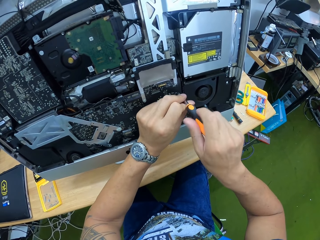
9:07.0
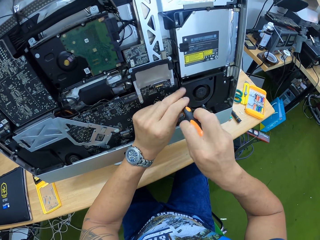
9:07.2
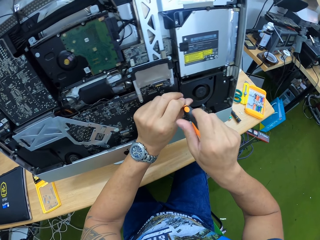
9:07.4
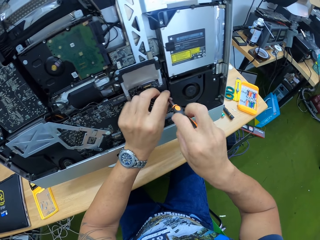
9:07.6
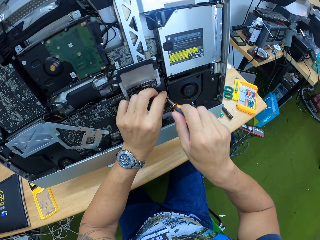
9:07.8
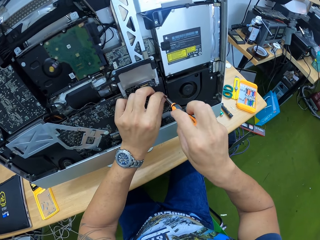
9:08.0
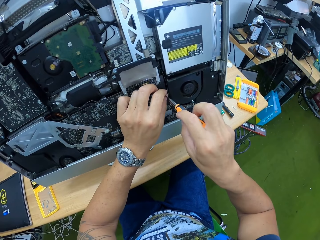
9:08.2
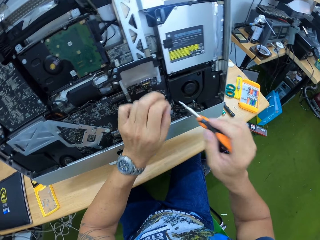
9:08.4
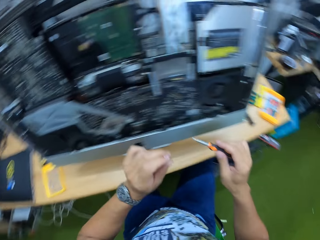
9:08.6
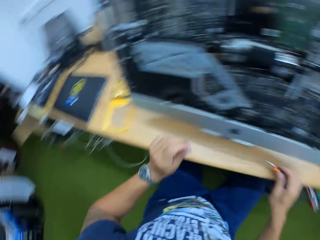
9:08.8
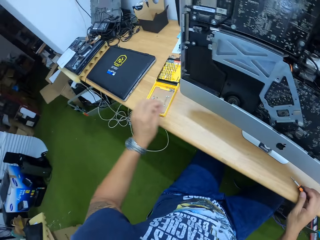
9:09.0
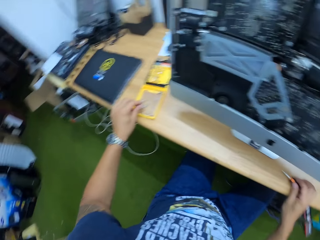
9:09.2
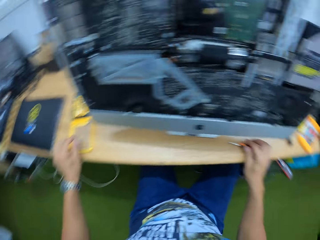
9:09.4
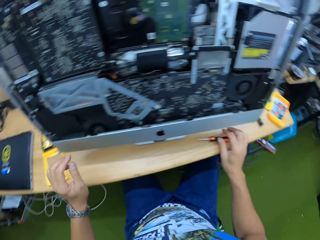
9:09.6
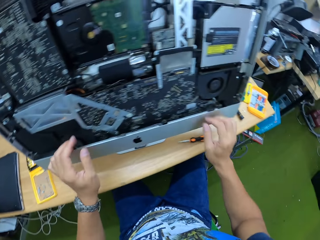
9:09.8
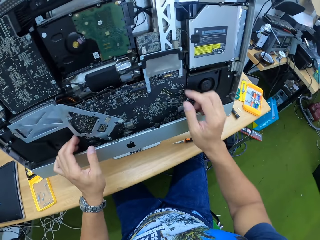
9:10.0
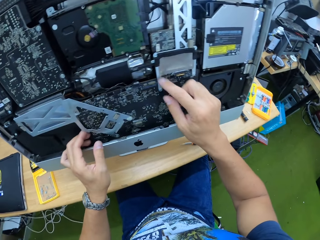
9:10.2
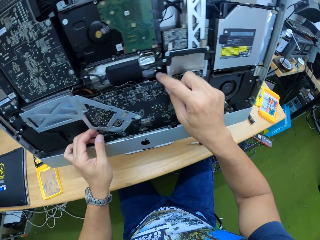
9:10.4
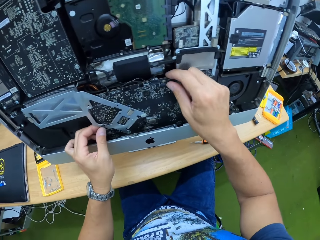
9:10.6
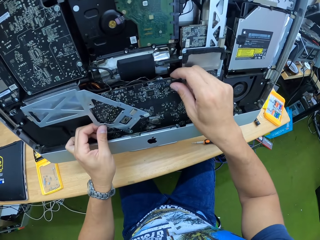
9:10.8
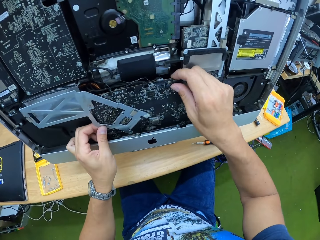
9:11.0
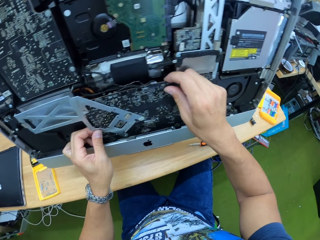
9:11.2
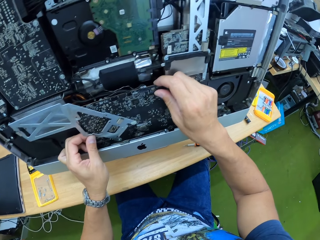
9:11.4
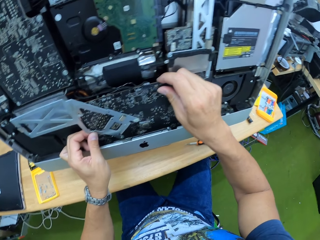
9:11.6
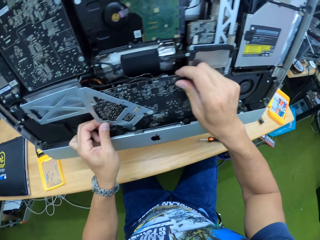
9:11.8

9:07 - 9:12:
The camera wearer picks the bolt with the left hand fingers. He drops the screwdriver in his right hand on the table. He drops the screw on the screwdriver set on the table with the left hand. He adjusts the part of the board with both hands.

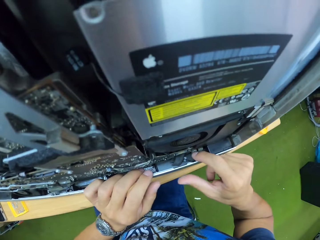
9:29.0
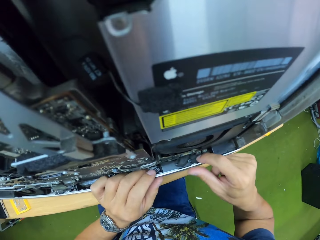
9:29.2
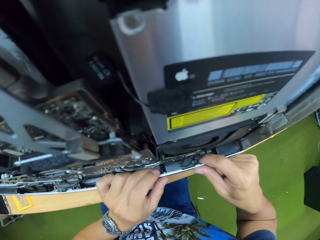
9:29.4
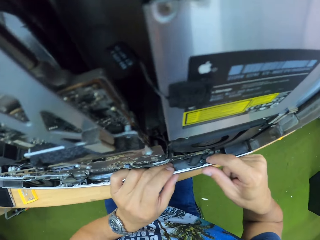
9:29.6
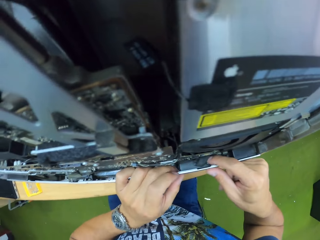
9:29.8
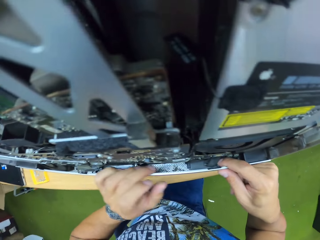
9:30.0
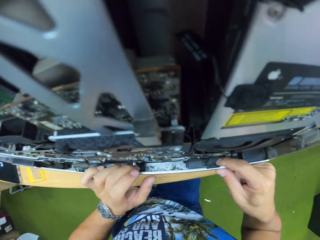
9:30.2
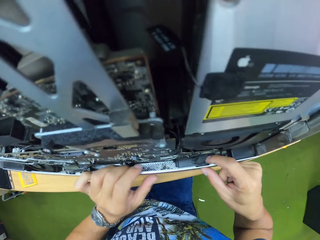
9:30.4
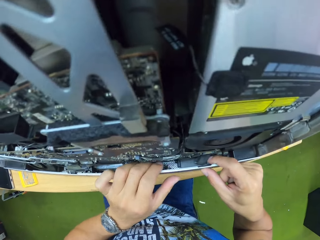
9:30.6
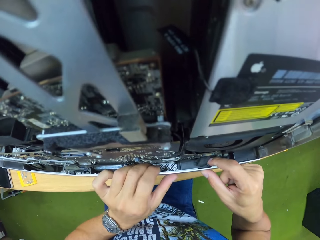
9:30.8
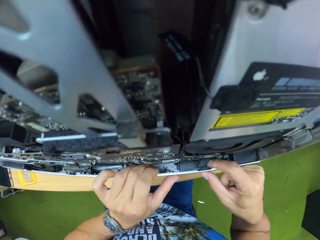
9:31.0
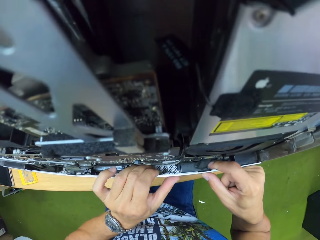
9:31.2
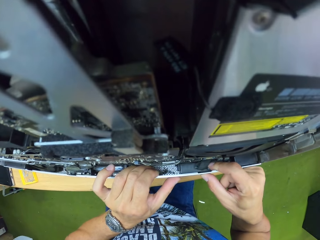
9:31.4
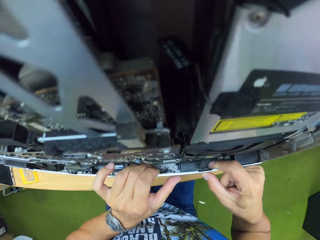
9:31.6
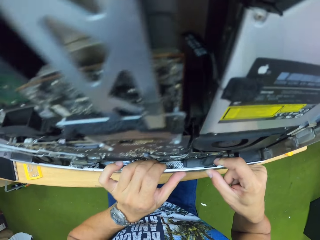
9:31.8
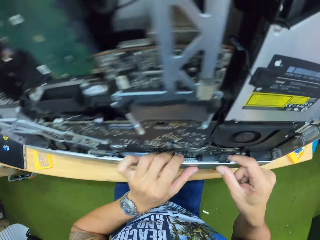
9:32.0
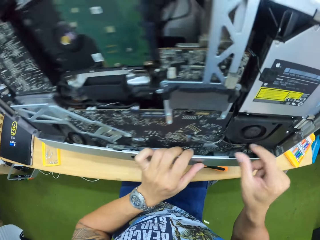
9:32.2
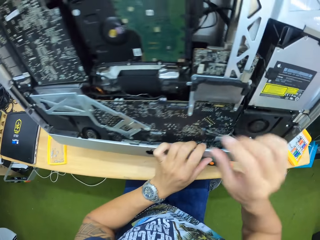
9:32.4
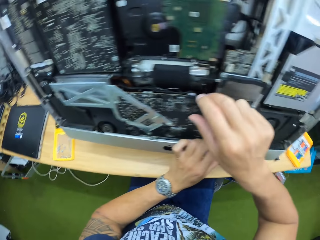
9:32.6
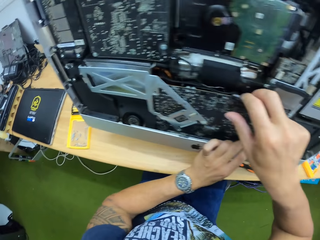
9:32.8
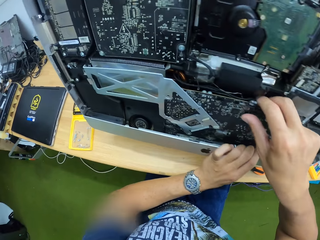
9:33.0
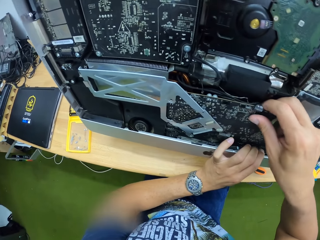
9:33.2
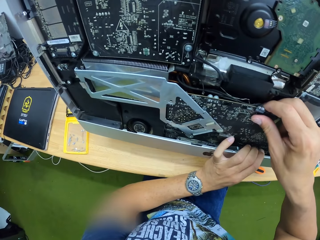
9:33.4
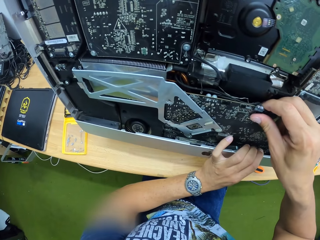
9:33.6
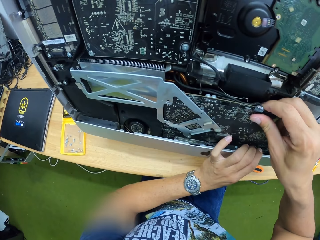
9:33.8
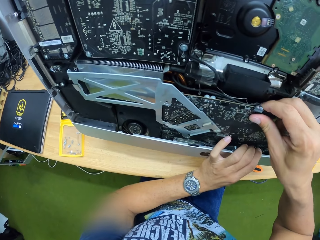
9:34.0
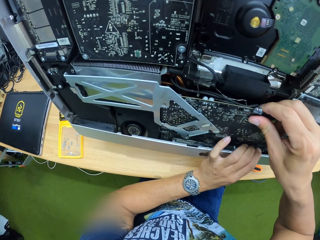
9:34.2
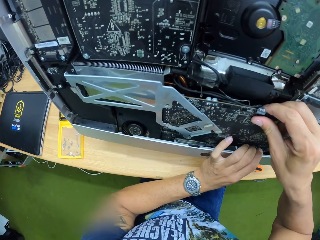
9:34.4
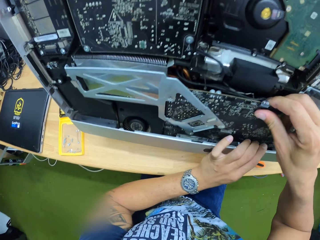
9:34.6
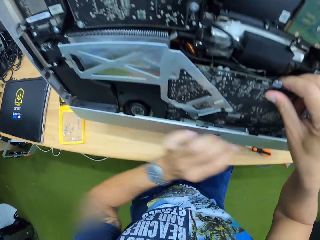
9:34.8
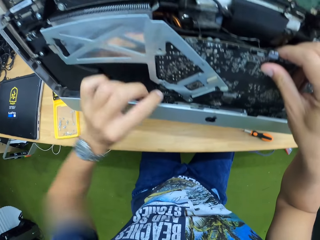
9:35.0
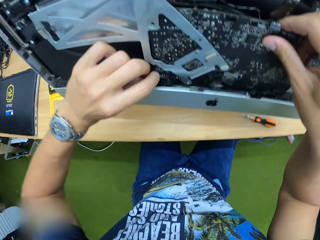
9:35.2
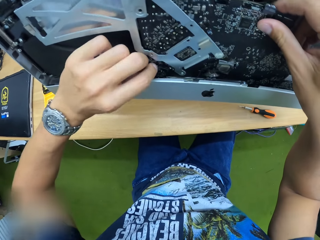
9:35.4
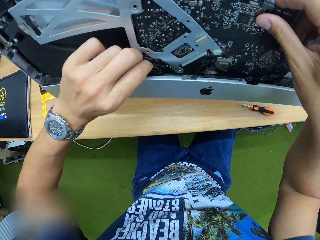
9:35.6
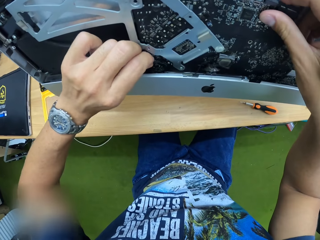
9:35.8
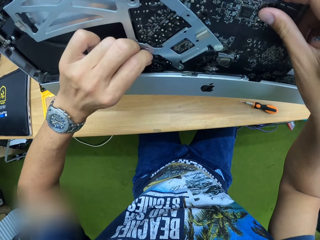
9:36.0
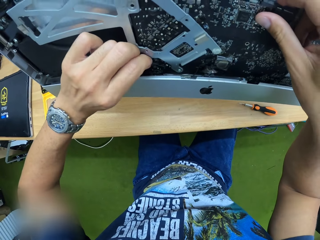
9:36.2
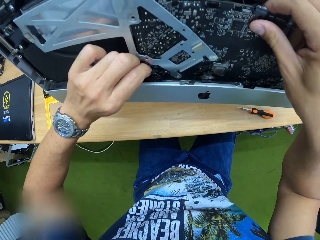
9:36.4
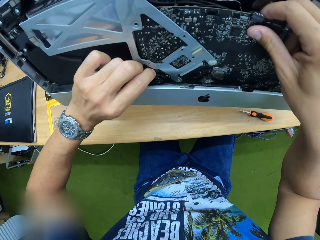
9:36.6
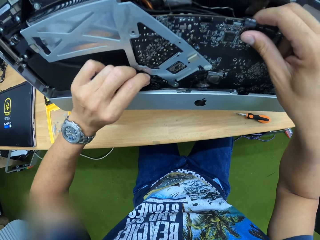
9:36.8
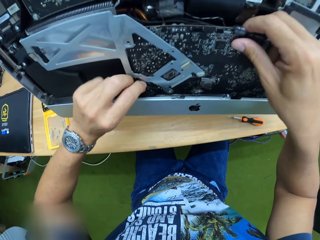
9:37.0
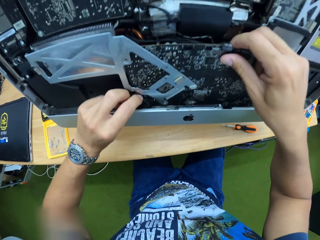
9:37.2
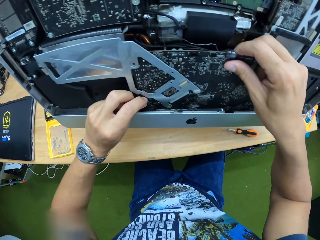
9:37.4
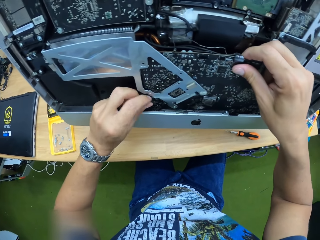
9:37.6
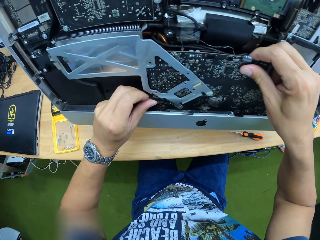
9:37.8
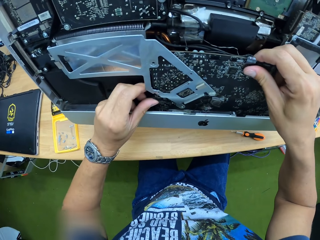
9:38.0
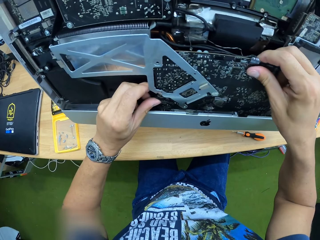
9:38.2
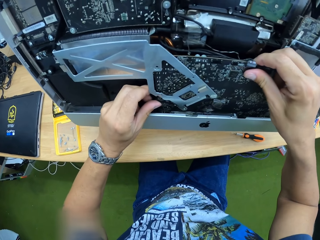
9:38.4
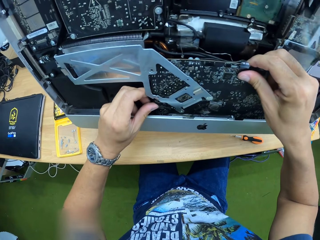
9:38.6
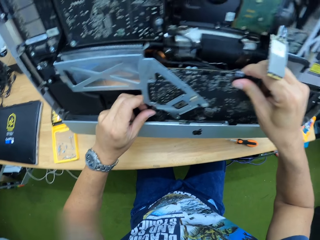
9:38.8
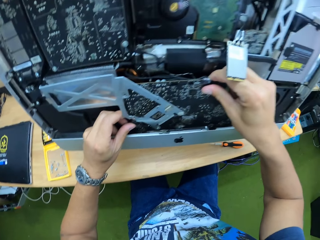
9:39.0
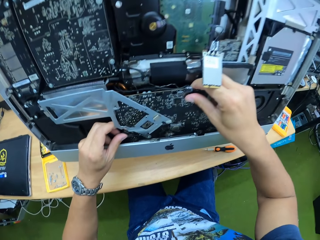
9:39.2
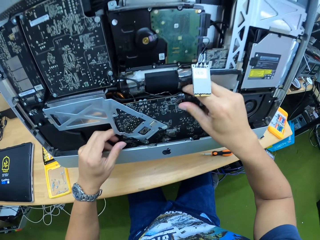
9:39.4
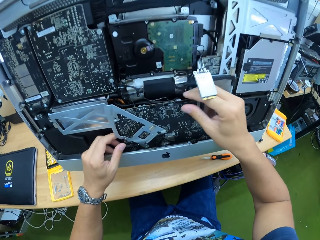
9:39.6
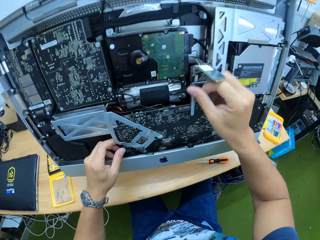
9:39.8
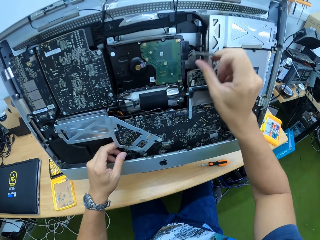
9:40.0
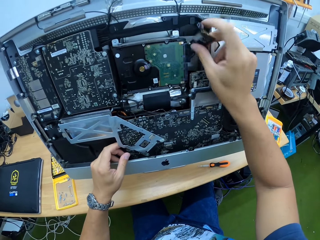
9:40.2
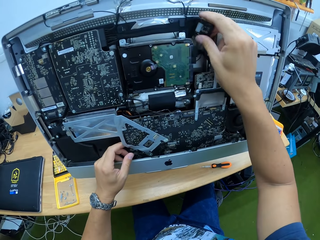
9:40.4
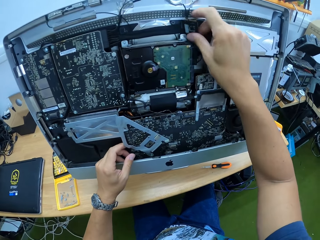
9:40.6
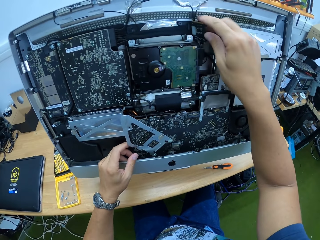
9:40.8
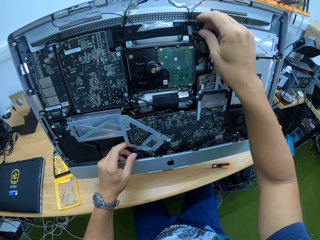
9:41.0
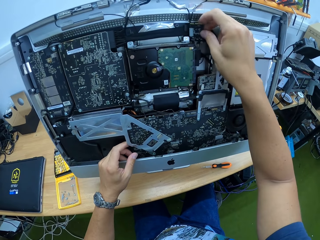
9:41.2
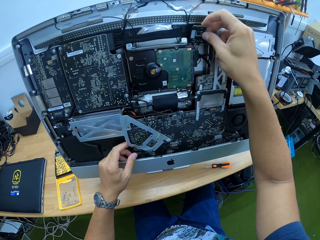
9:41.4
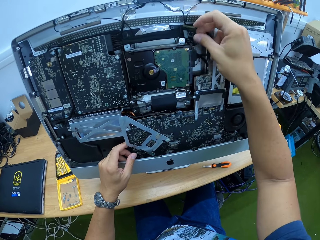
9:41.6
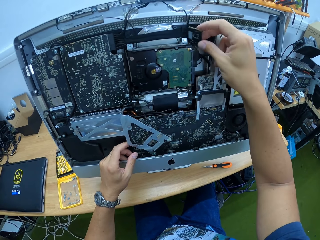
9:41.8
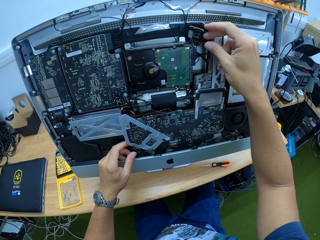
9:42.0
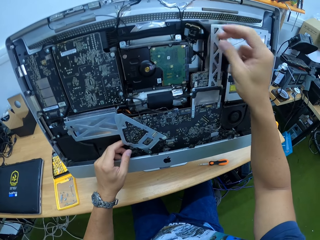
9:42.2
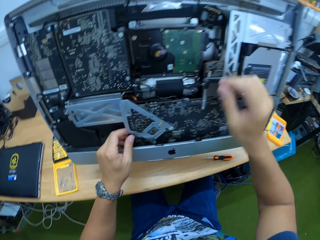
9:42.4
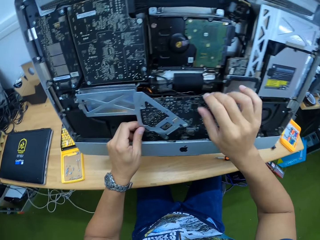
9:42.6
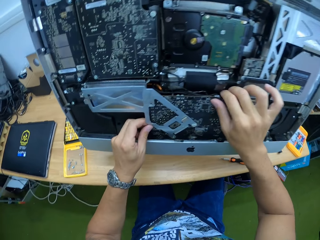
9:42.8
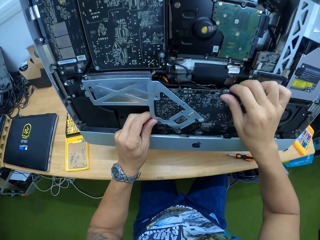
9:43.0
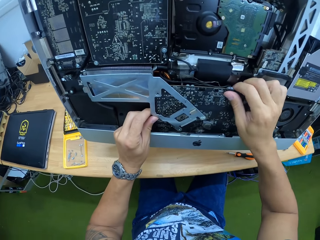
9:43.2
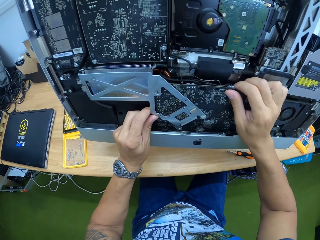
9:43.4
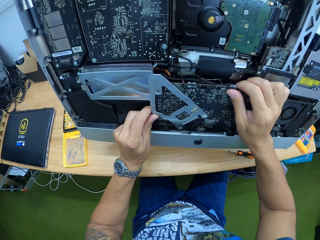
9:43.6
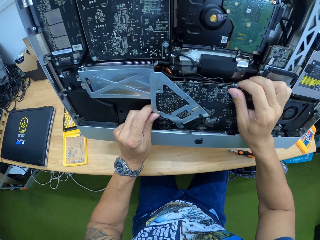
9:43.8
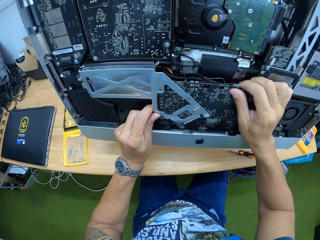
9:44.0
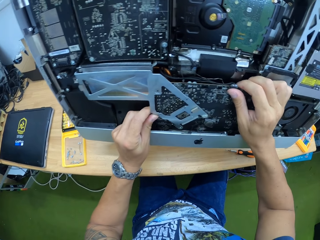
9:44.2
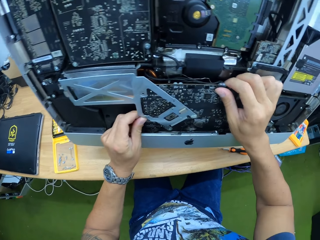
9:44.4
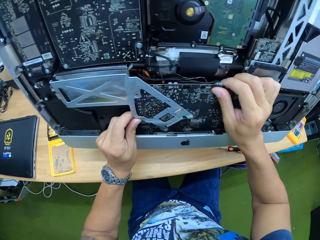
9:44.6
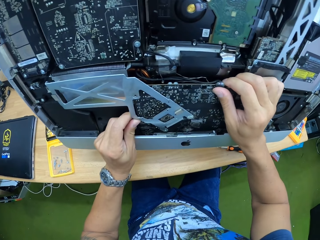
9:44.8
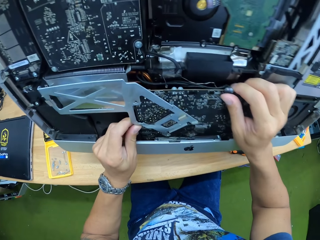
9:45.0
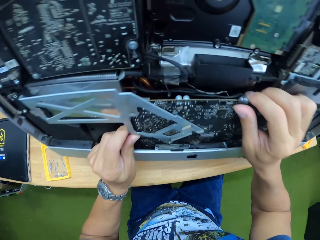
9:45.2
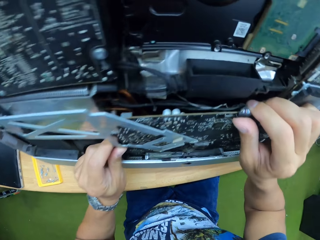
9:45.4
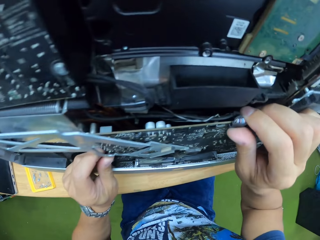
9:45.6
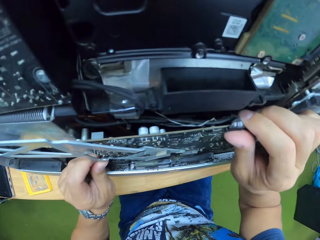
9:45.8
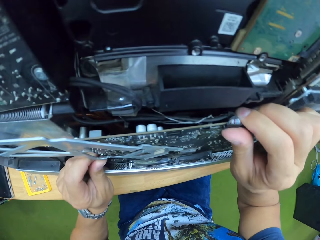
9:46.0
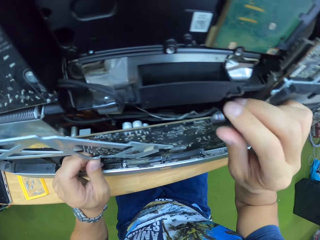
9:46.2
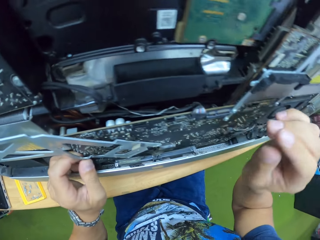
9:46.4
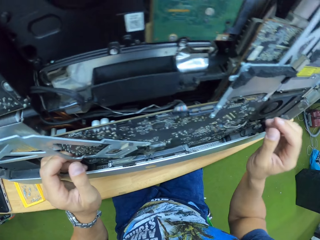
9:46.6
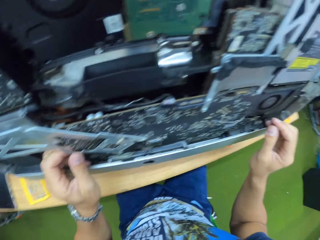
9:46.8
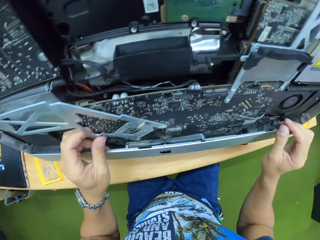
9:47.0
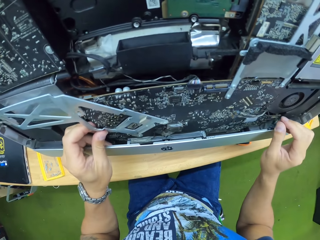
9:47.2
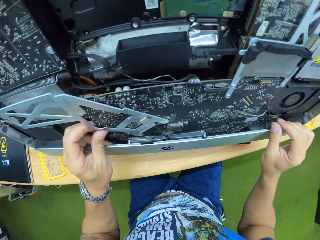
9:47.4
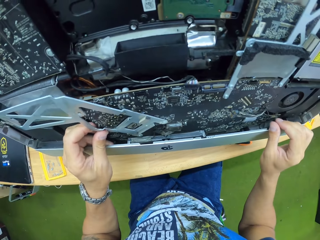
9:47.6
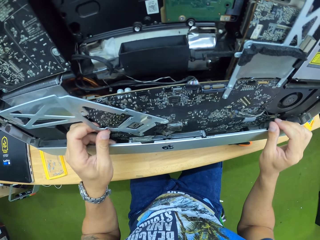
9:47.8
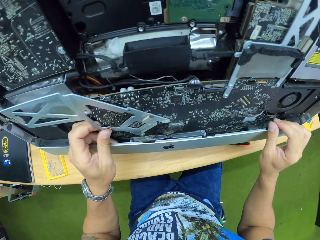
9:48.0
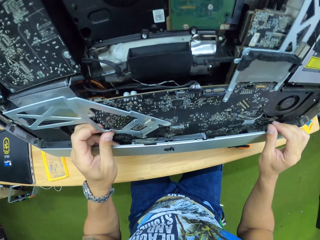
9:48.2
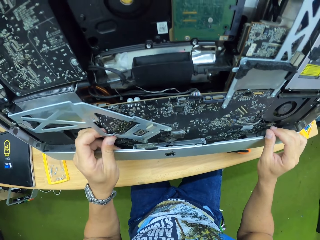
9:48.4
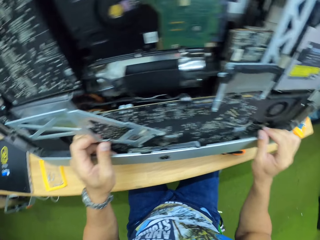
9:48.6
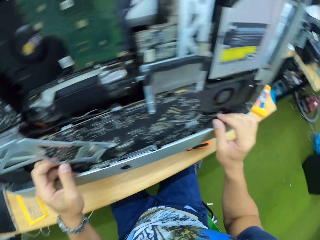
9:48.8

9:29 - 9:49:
The camera wearer looks at the bottom of the computer. They hold the motherboard with the right hand. They hold the motherboard with both hands. They look at the computer motherboard.
